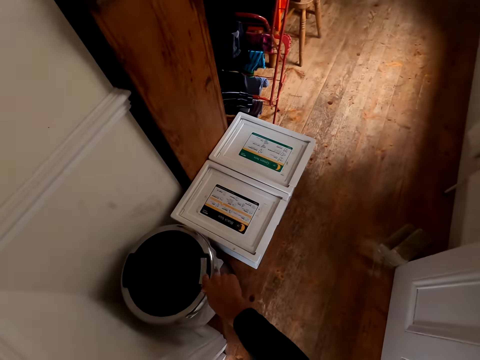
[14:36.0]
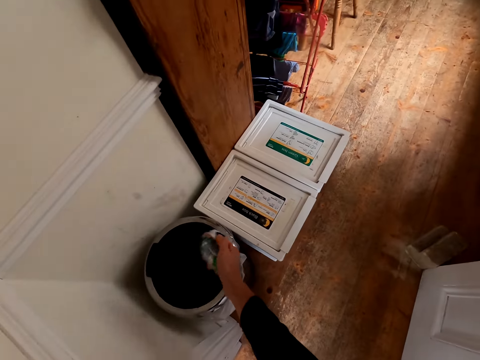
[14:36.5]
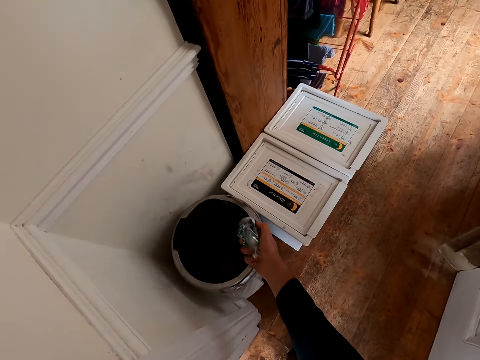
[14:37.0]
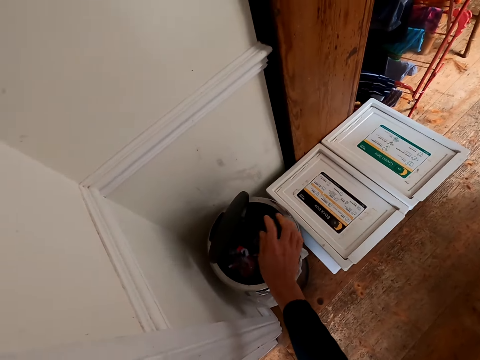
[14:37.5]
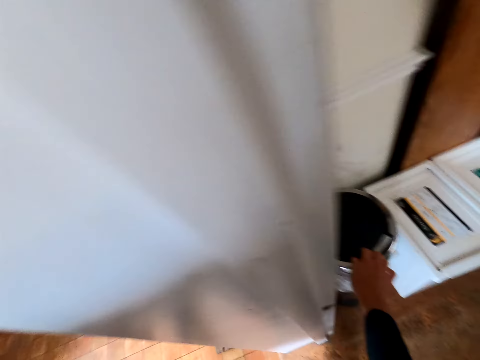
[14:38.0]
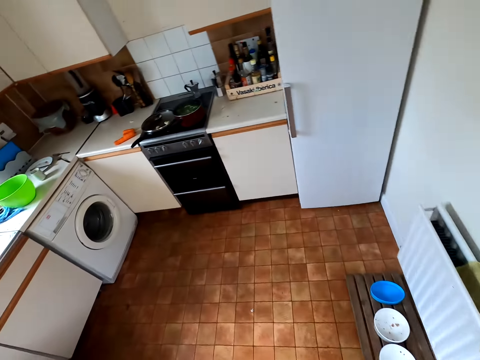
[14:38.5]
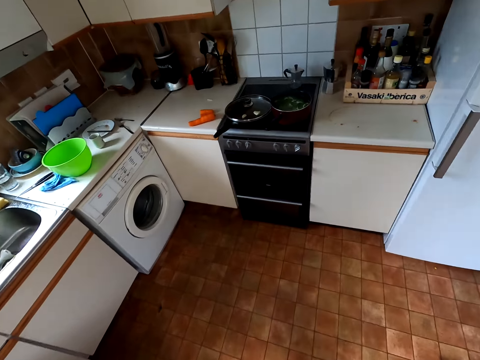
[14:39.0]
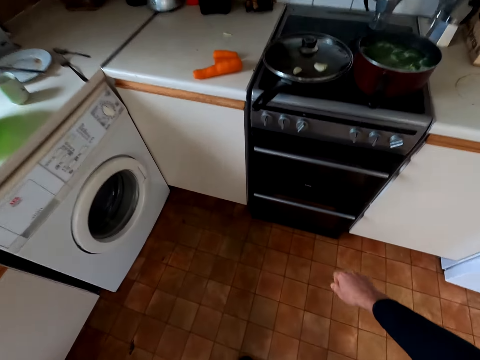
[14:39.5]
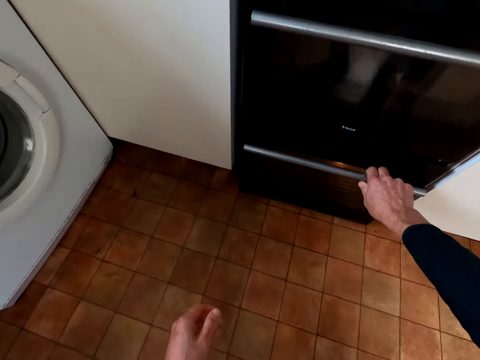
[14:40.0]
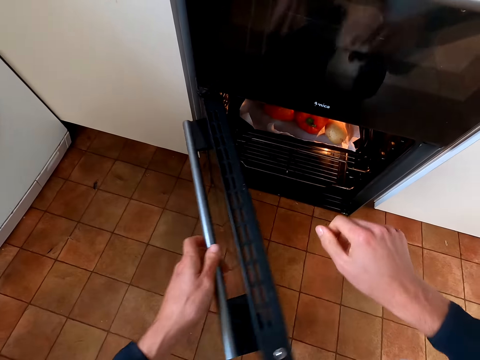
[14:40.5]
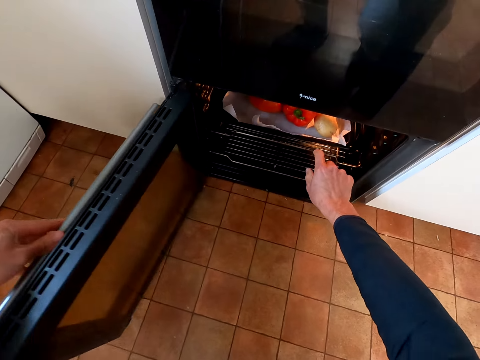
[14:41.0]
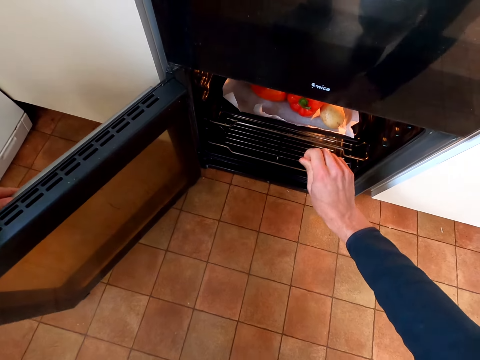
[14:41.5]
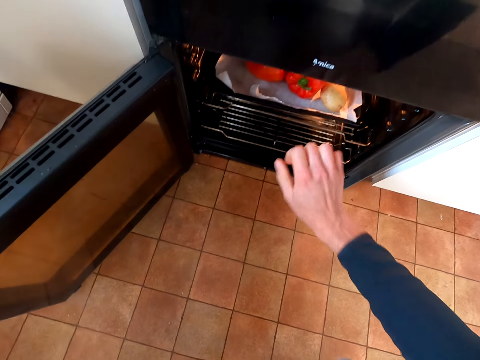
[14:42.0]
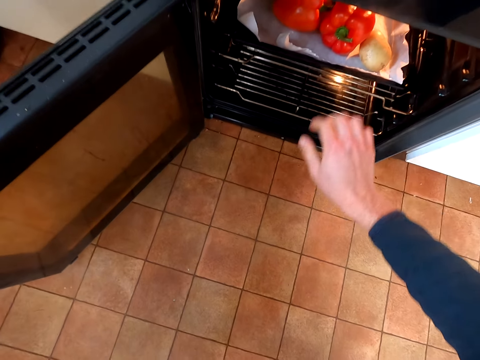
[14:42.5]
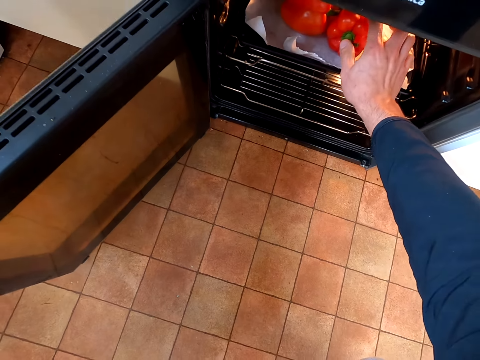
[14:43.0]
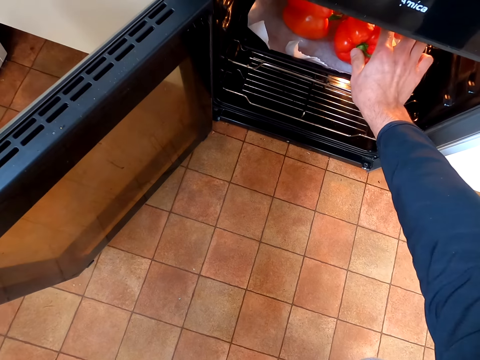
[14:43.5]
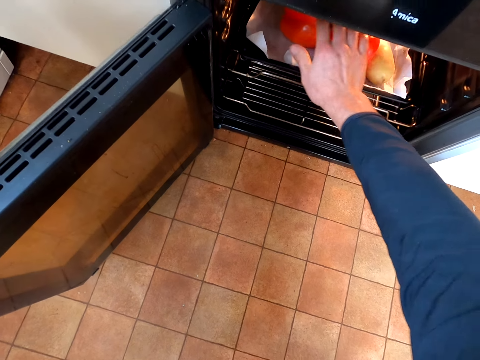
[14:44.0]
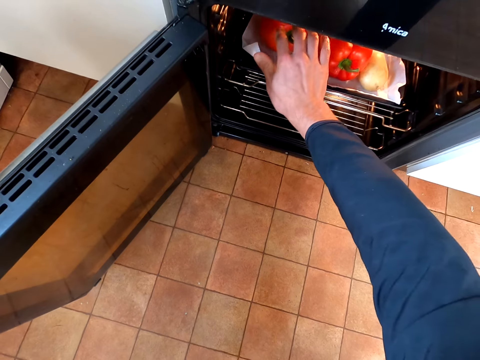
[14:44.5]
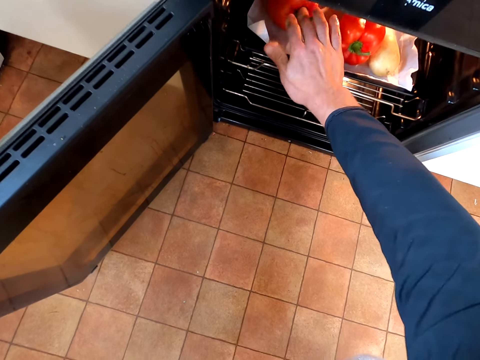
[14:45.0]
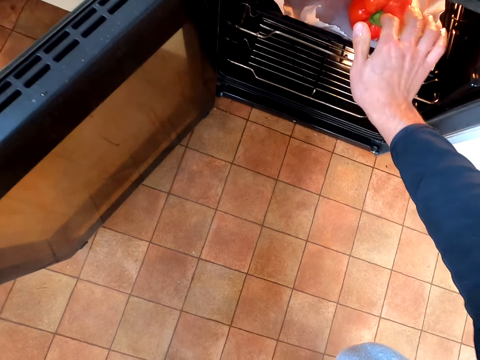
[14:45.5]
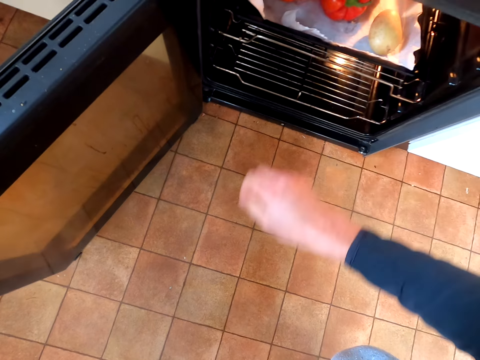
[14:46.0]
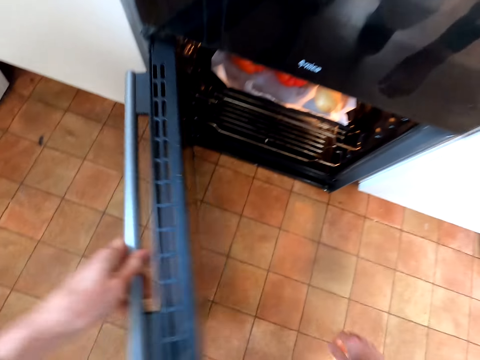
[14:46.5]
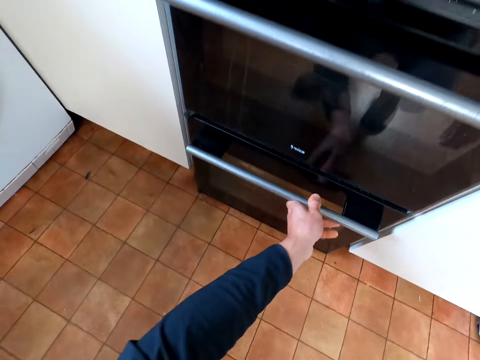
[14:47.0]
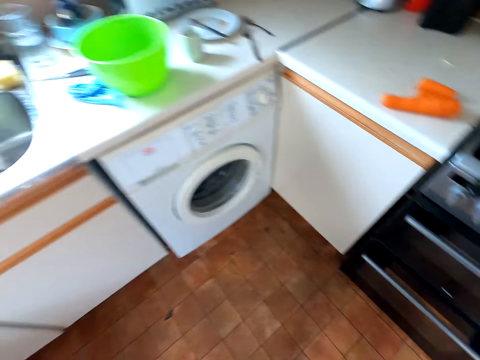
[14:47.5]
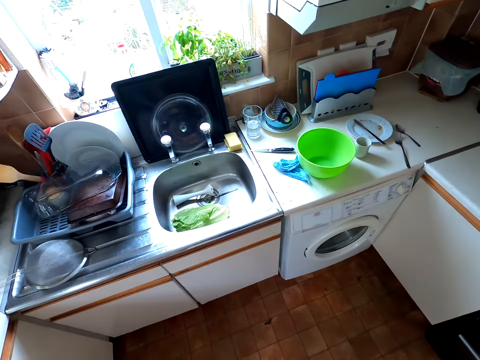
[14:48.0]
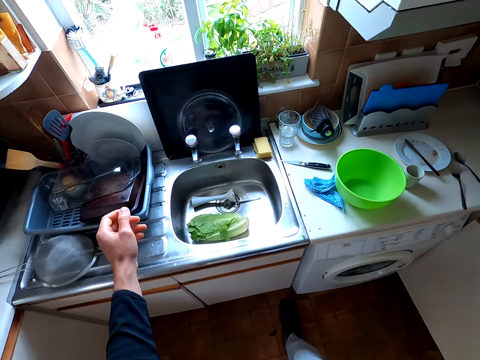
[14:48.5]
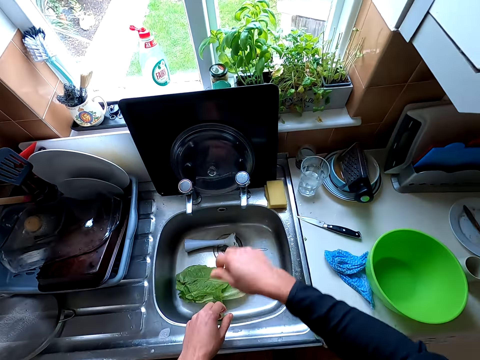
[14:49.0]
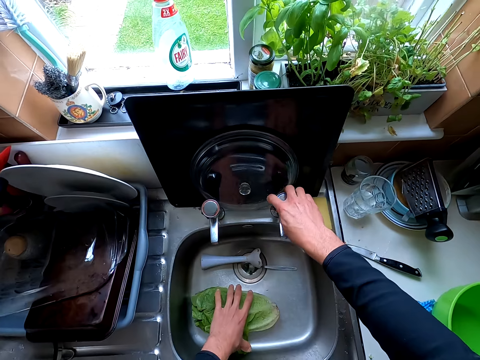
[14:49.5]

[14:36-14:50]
The camera wearer opens the dust bin. They put the paper in the bin. They close the bin. They walk to the cooker. They open the oven. They touch the red pepper. They check the capsicums in the oven. They close the oven door. They walk to the sink.

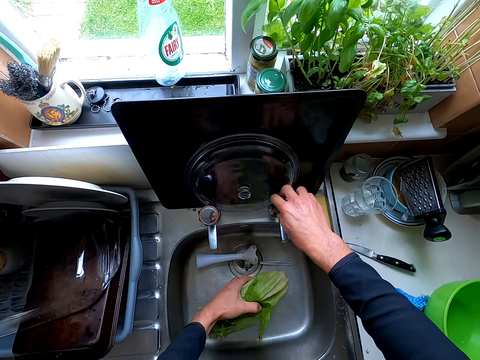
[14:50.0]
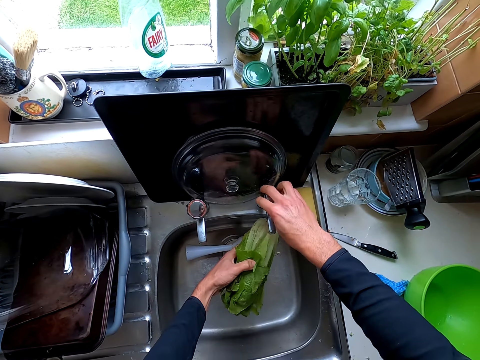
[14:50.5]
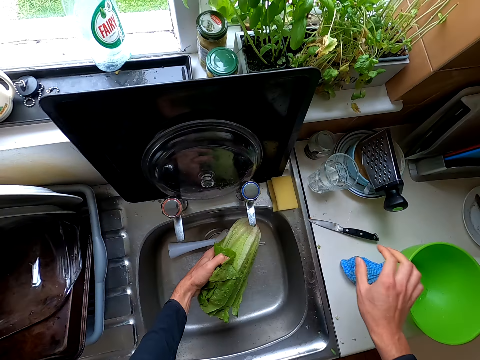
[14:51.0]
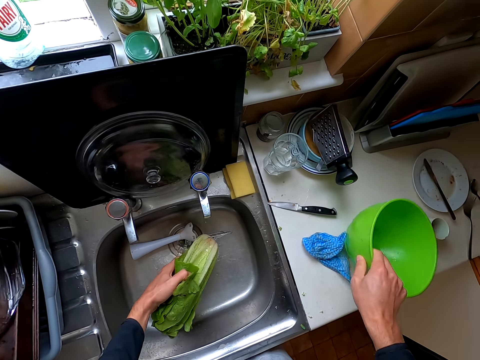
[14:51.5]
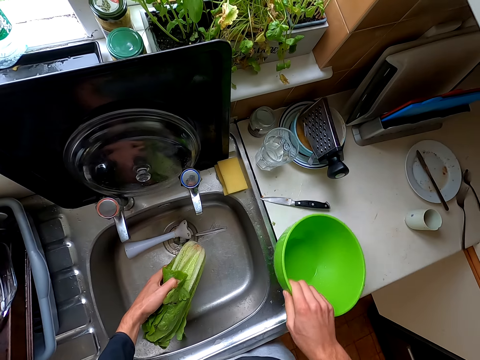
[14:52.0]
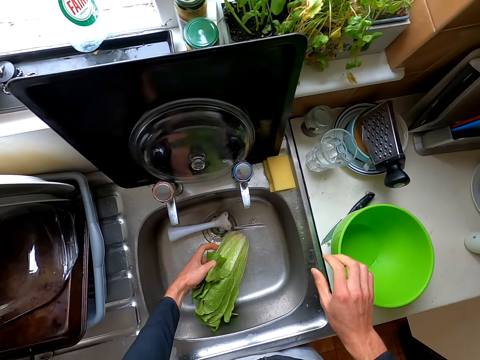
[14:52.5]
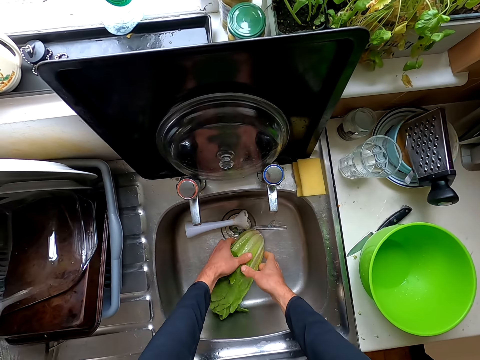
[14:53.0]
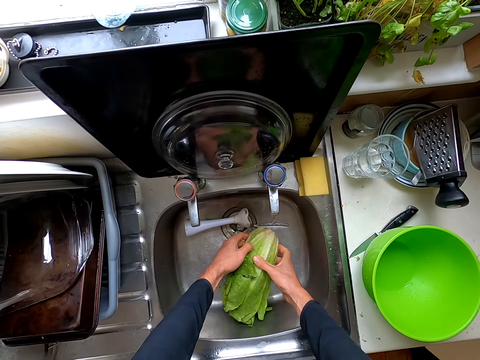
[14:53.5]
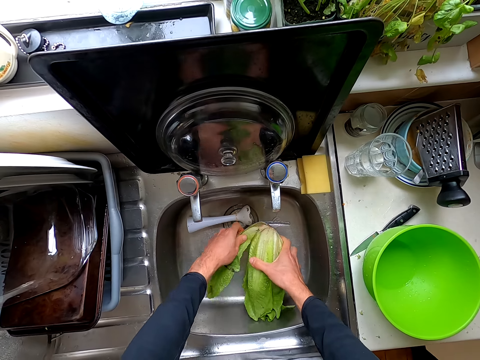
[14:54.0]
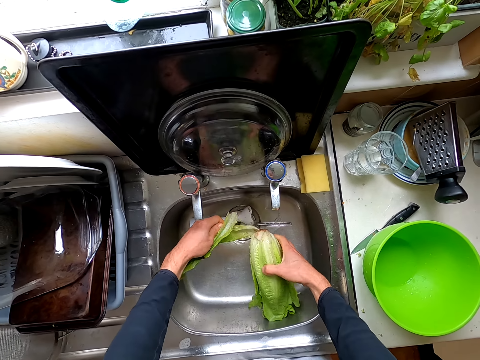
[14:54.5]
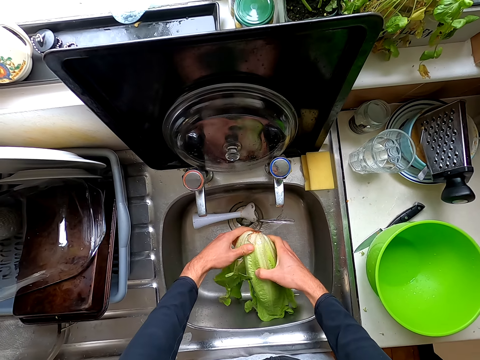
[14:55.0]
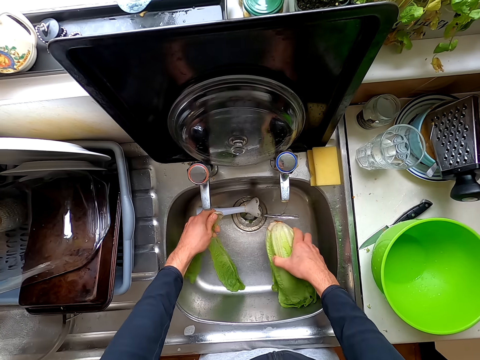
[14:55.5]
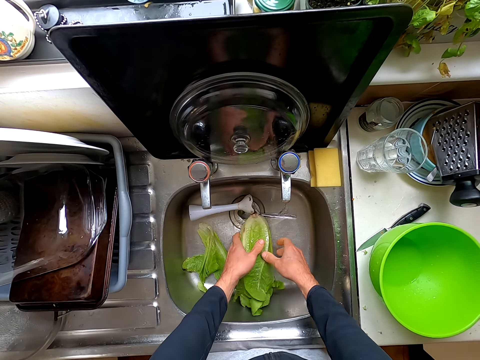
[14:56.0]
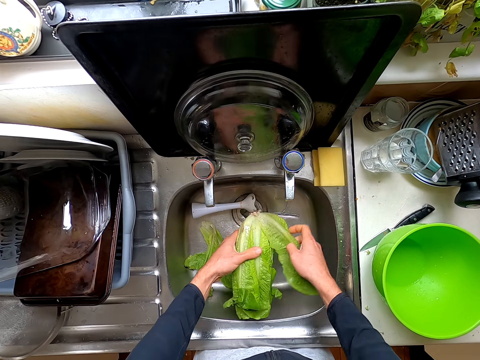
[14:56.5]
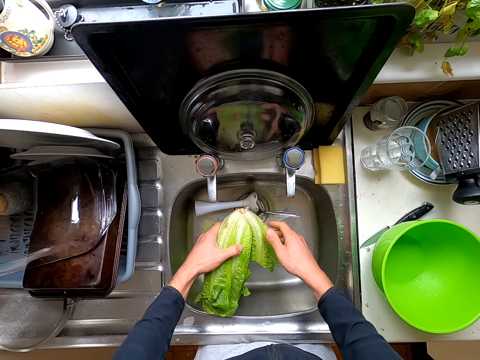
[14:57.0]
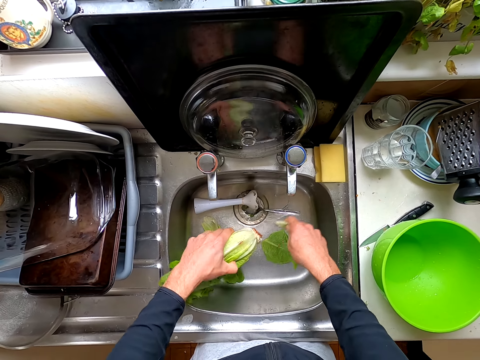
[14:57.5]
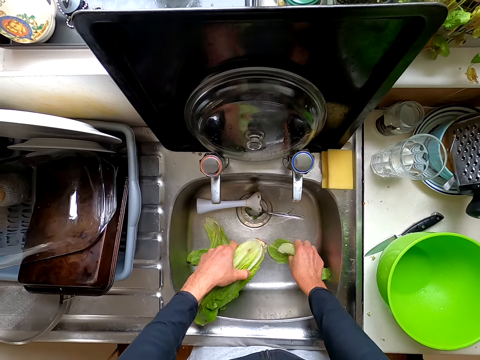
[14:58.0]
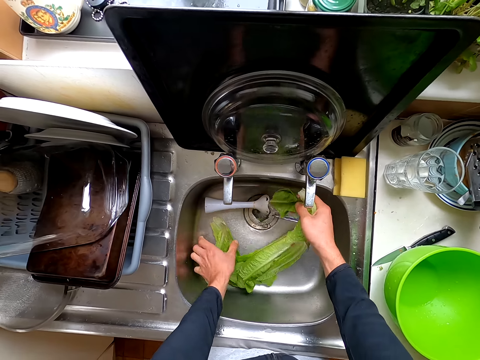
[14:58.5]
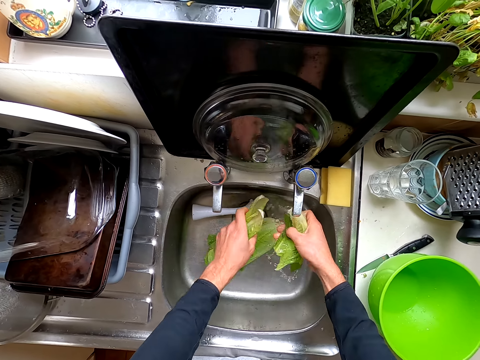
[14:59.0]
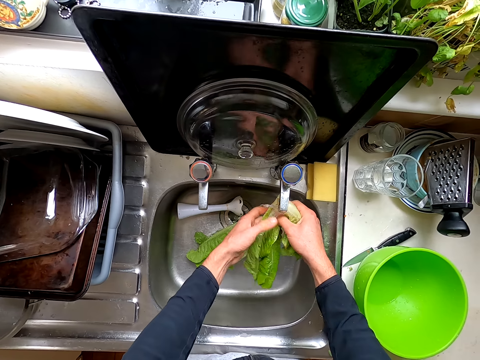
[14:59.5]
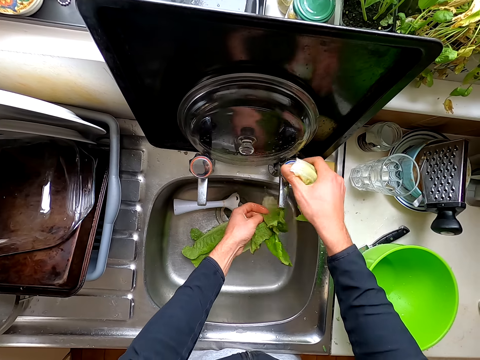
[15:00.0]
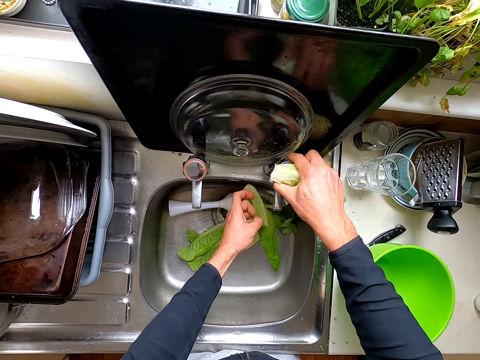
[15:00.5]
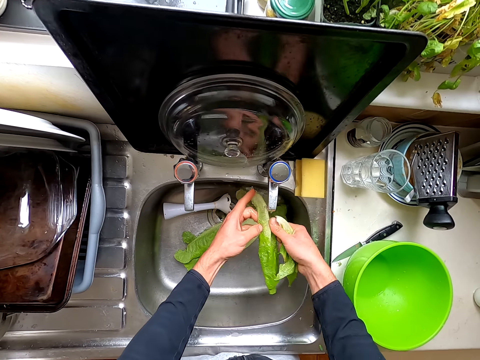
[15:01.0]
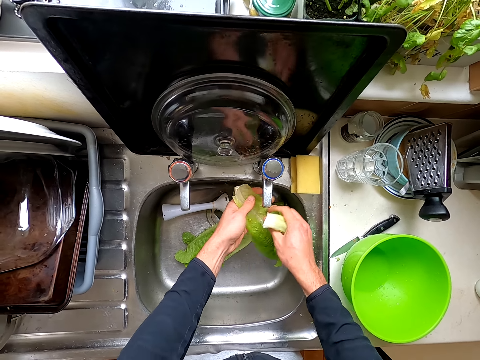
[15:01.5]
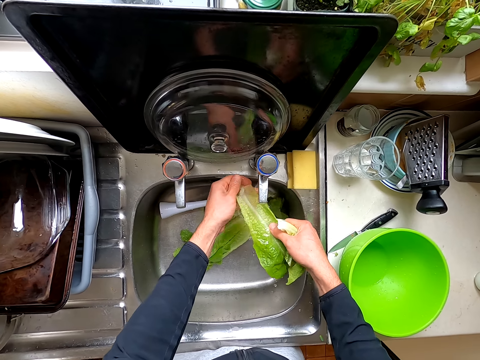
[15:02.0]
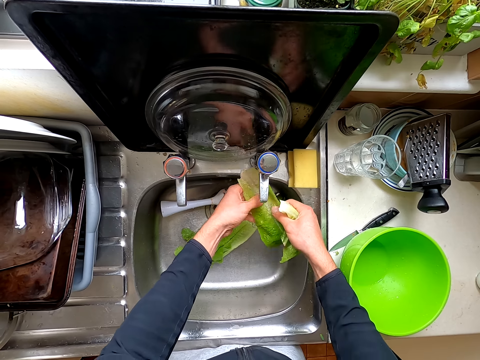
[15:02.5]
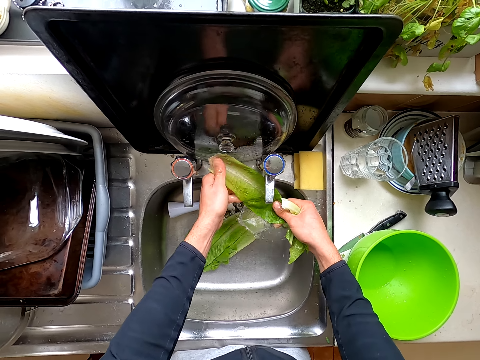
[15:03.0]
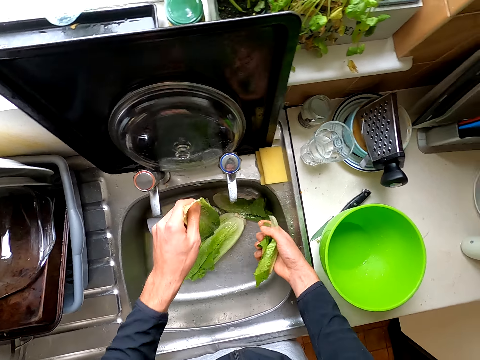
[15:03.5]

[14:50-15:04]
The camera wearer opens the tap. They wash the lettuce in the sink. They hold the bowl, pick up the bowl and put the bowl down. They hold the lettuce, split the lettuce in the sink and remove the lettuce leaf. They hold the lettuce leaves and wash the lettuce leaves.
